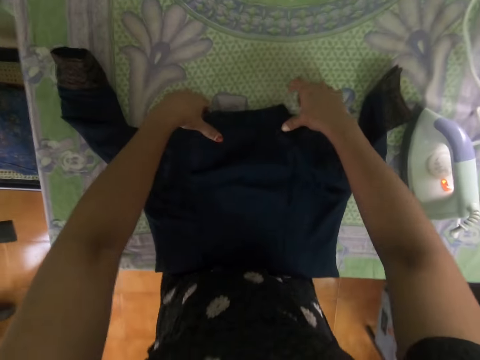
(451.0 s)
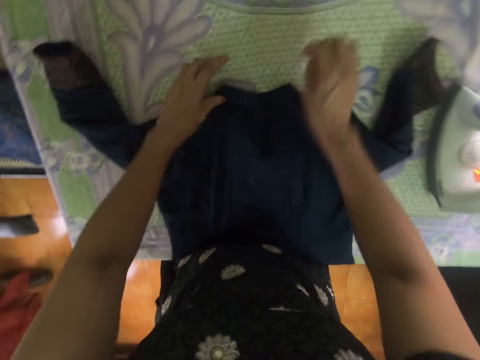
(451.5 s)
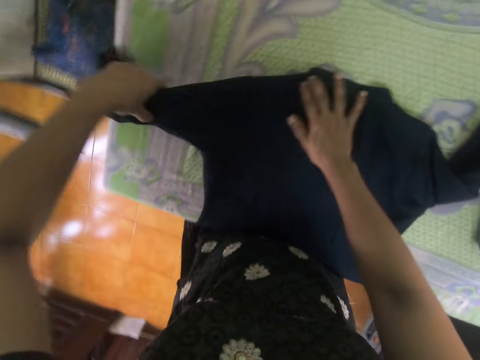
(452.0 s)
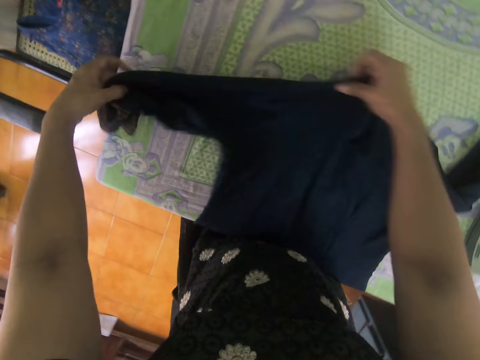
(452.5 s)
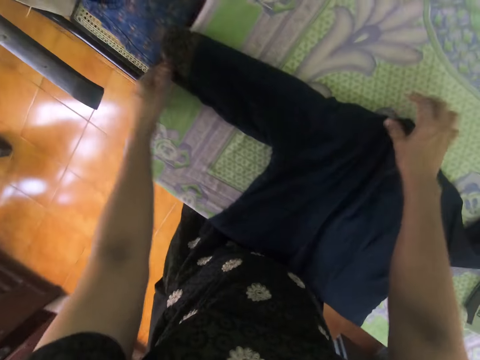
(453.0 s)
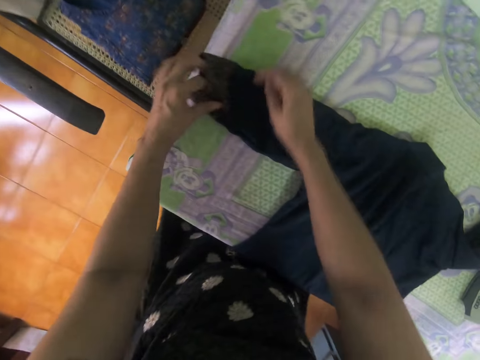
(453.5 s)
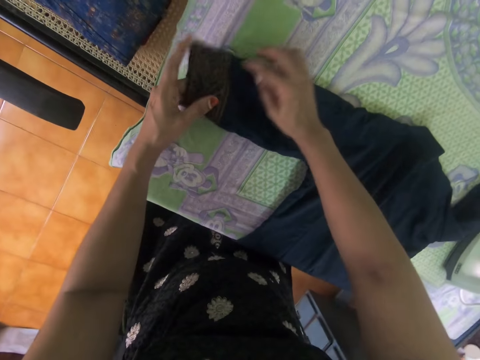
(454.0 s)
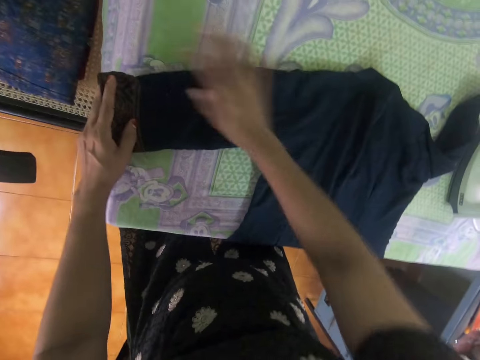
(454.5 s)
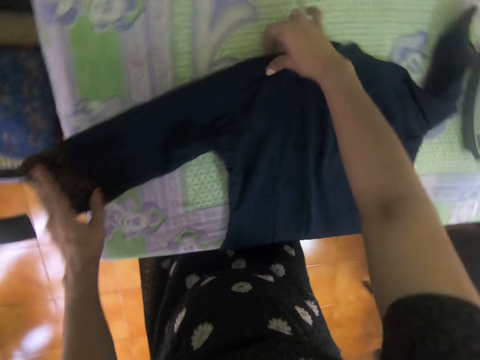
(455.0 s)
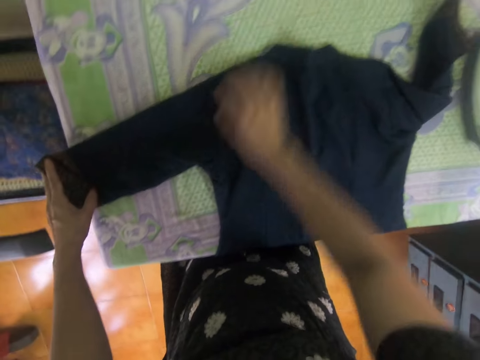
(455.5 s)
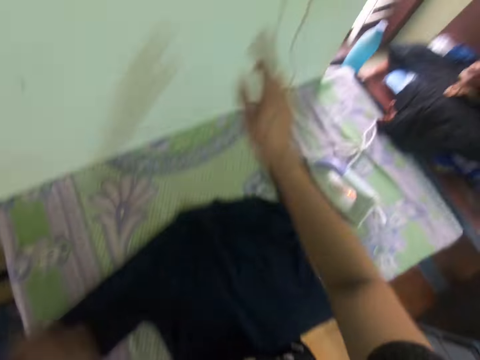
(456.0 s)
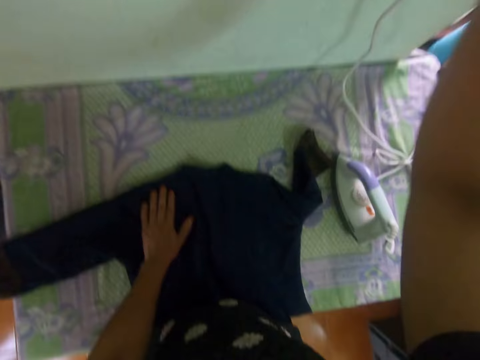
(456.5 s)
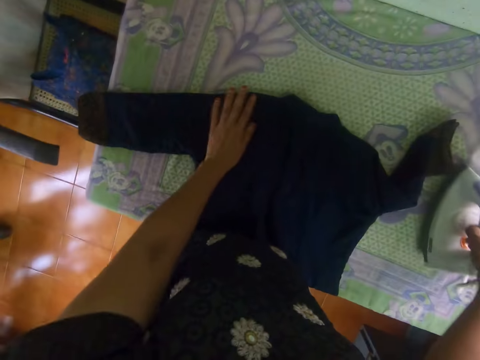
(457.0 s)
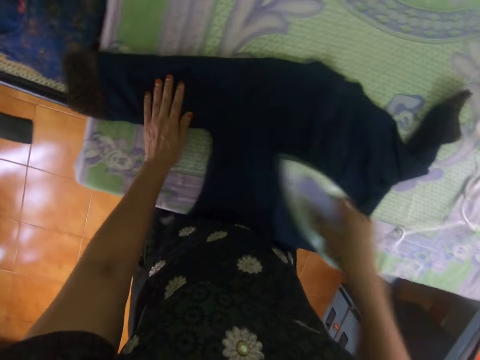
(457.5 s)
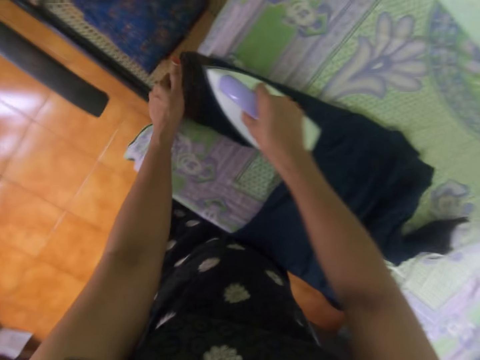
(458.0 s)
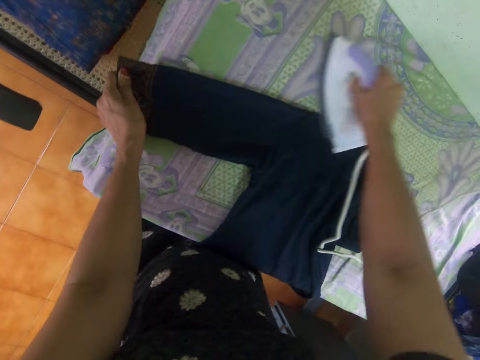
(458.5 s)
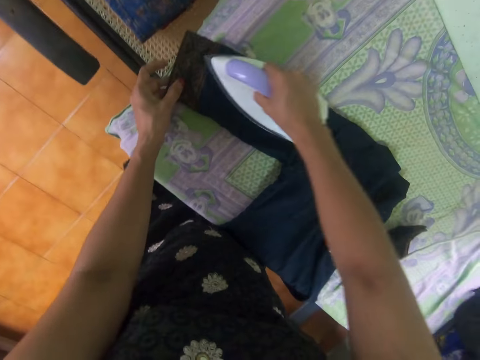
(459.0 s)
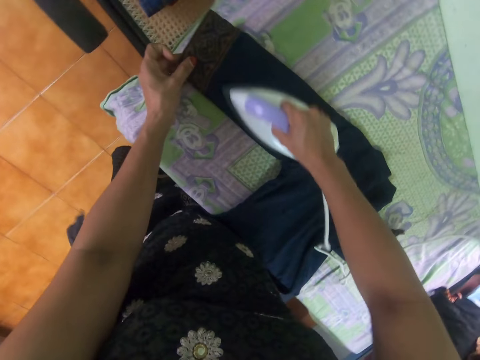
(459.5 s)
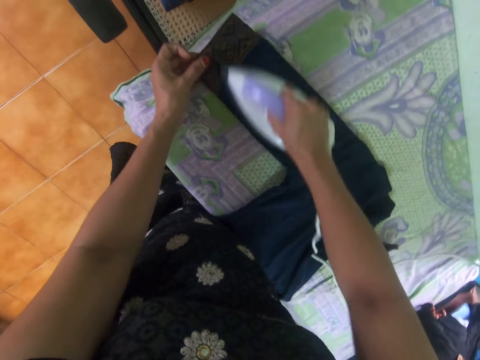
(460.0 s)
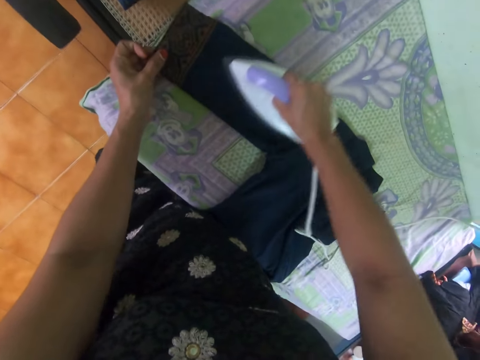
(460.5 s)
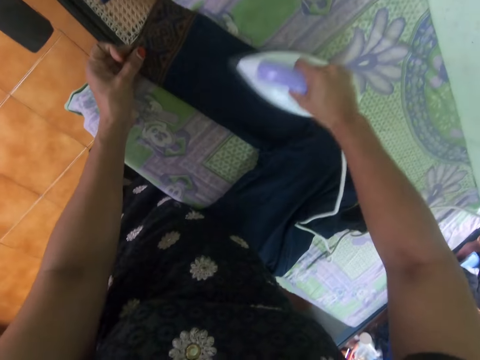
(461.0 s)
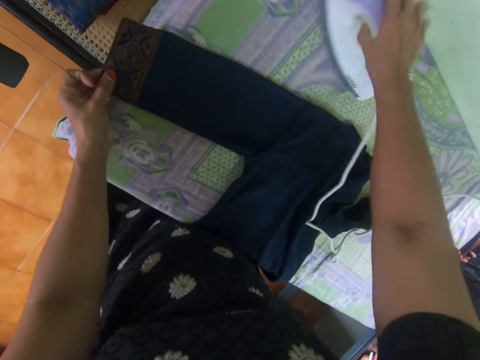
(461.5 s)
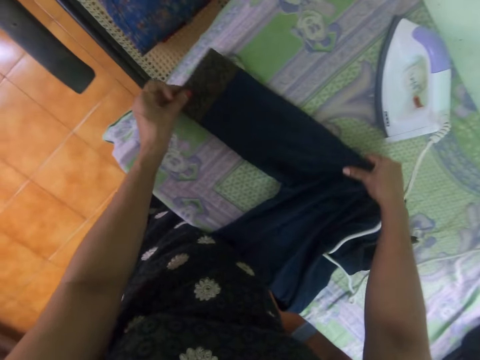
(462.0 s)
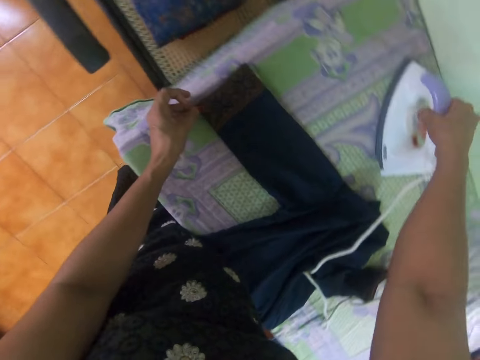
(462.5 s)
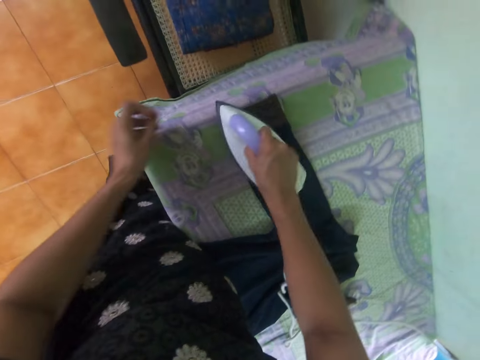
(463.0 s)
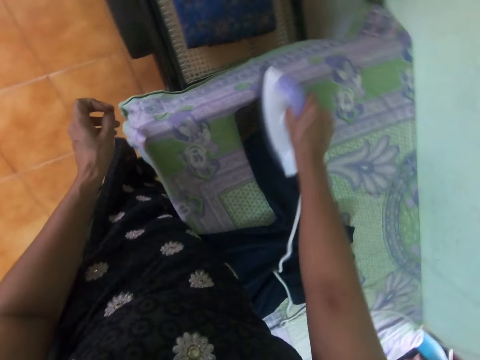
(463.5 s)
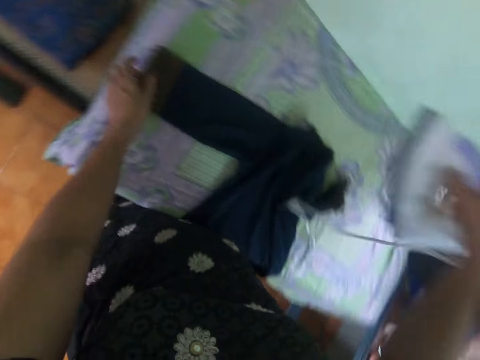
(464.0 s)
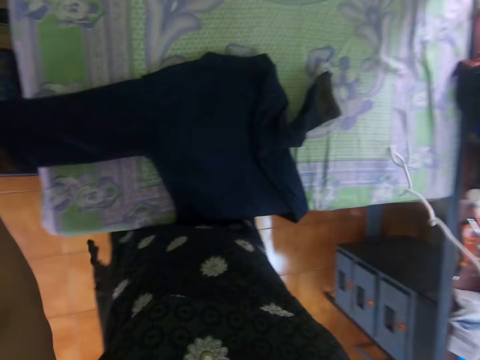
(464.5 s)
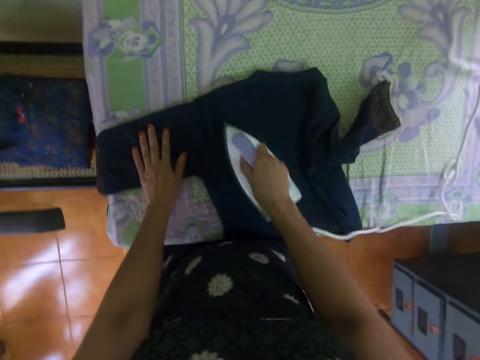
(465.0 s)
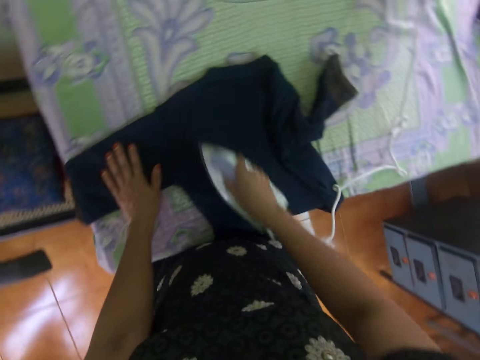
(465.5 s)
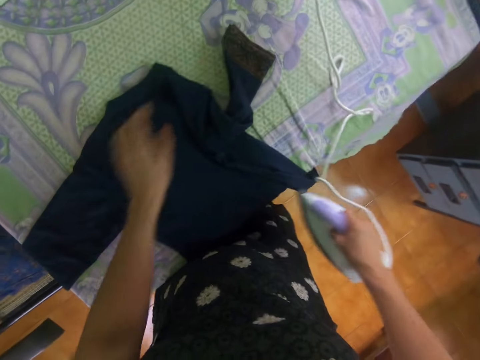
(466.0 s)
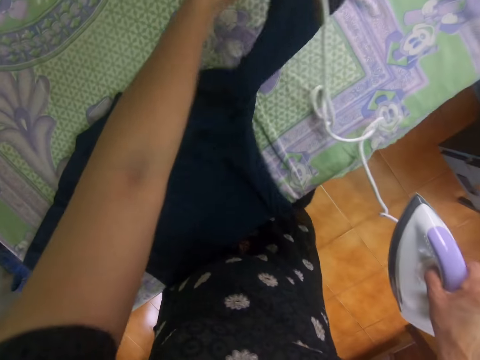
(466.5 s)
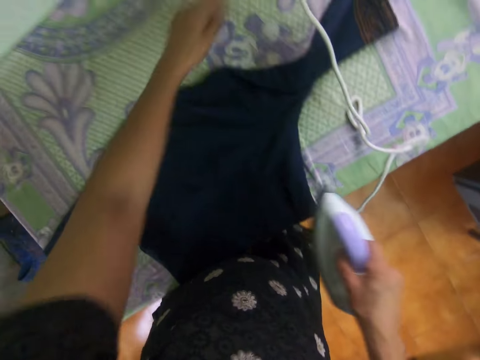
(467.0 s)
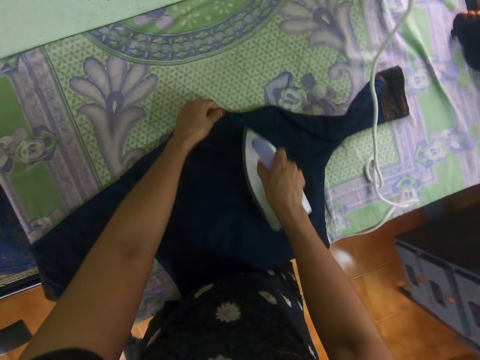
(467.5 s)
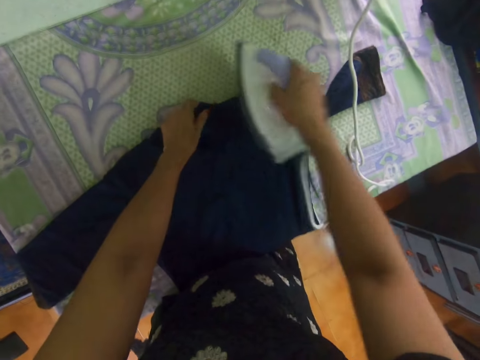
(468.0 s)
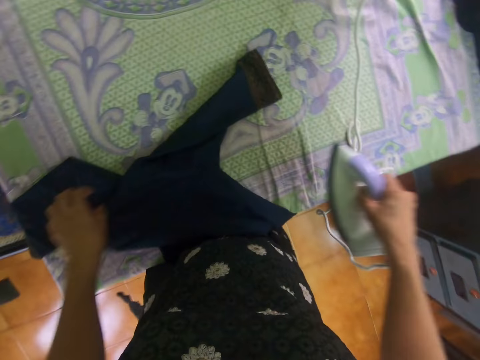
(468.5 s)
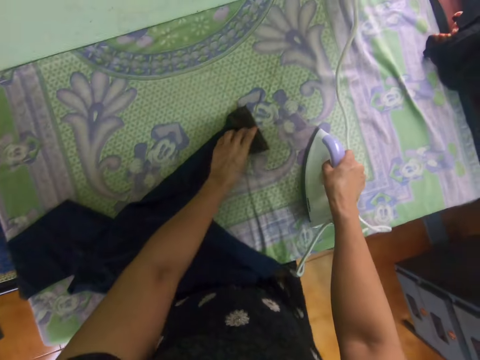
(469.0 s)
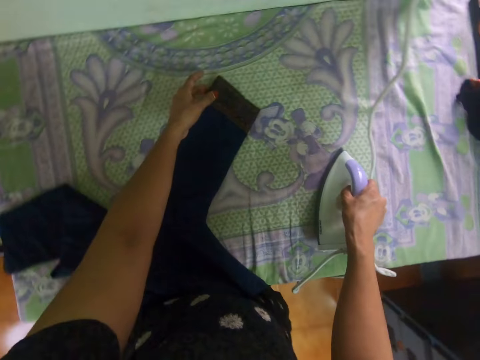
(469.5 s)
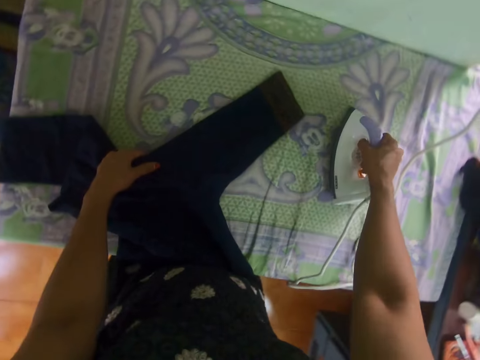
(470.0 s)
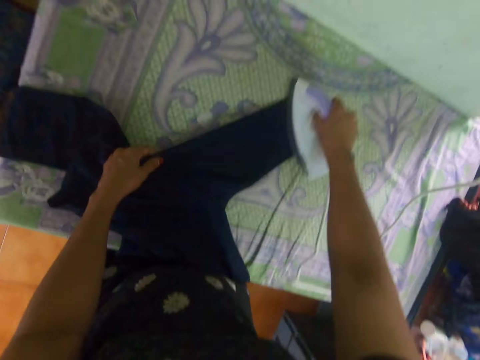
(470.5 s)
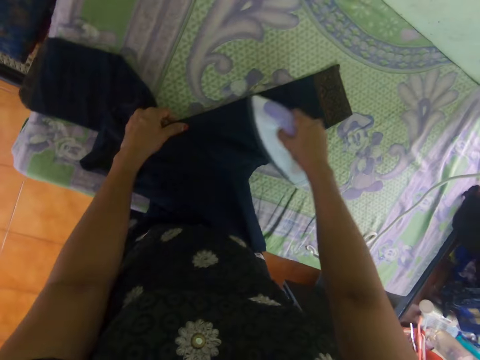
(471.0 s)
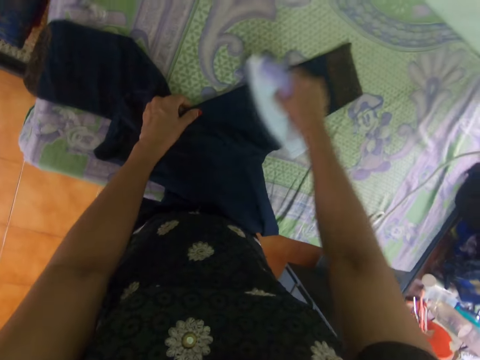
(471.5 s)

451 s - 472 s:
The camera wearer straightens the dress. They spread the cloth. They switch on the power button. They take the iron box from the table. They iron the cloth. They put down the iron box. They iron the cloth. They spread the cloth on the table. They iron the cloth. They spread the cloth. They iron the cloth again.

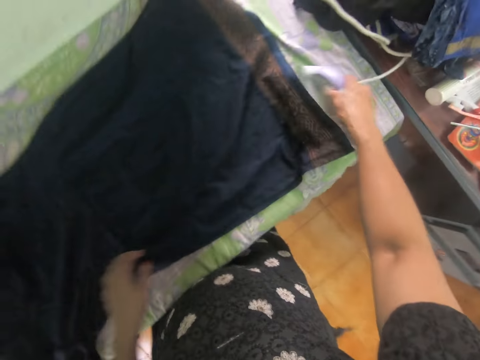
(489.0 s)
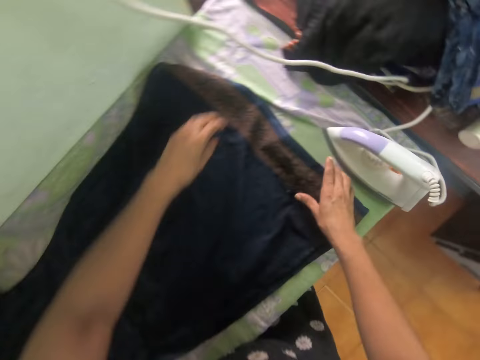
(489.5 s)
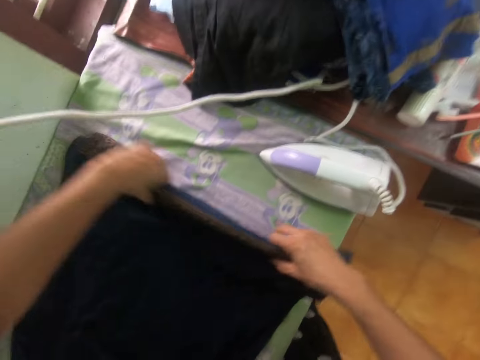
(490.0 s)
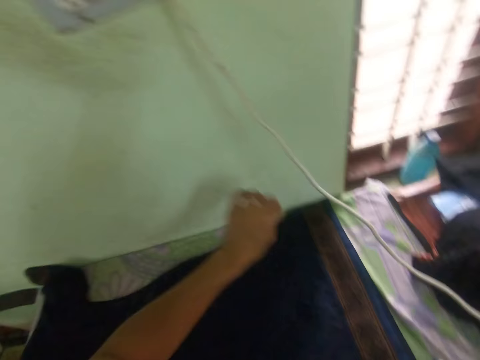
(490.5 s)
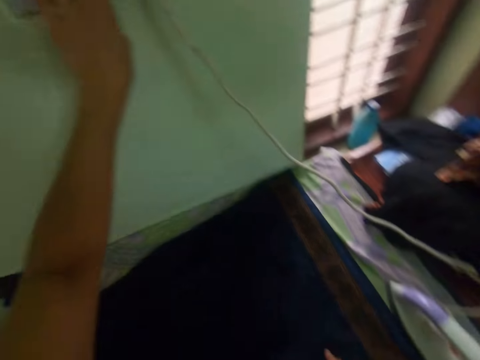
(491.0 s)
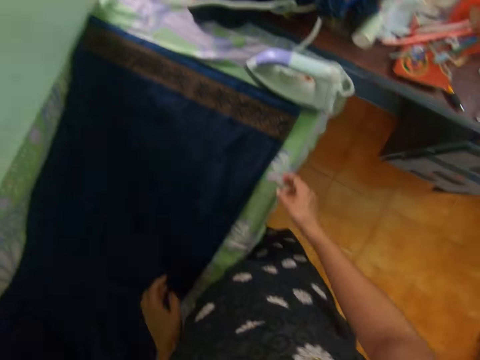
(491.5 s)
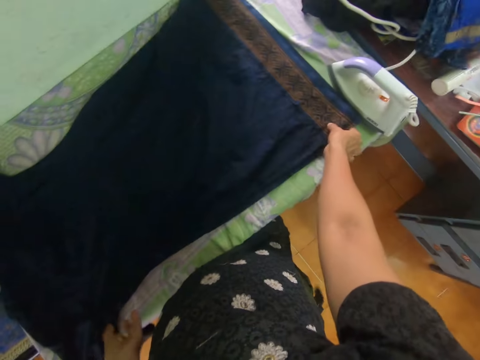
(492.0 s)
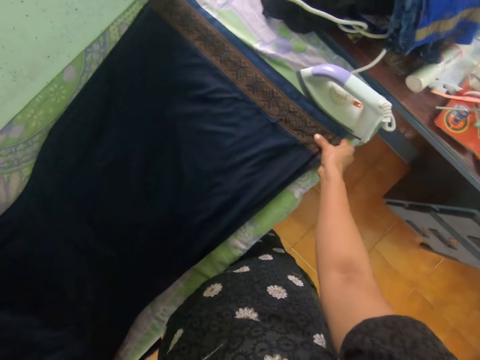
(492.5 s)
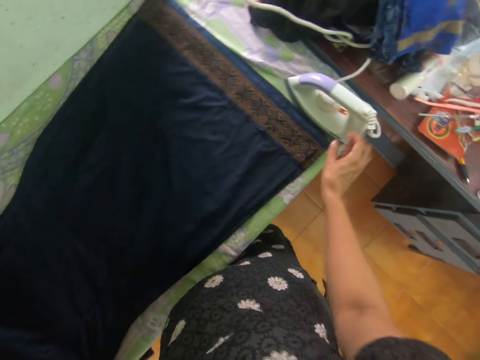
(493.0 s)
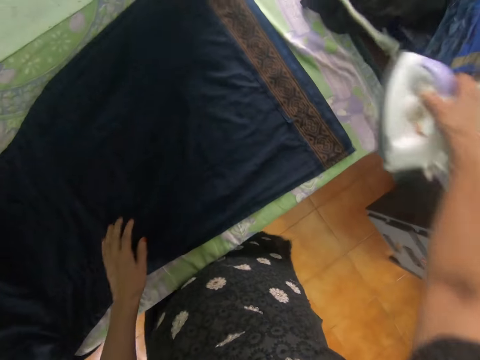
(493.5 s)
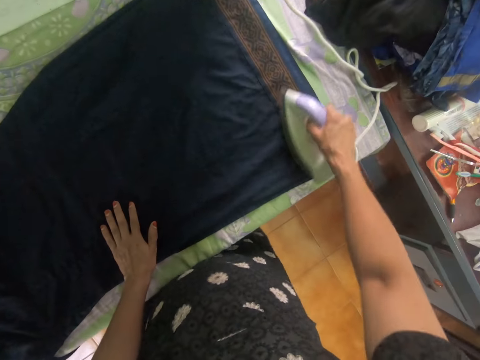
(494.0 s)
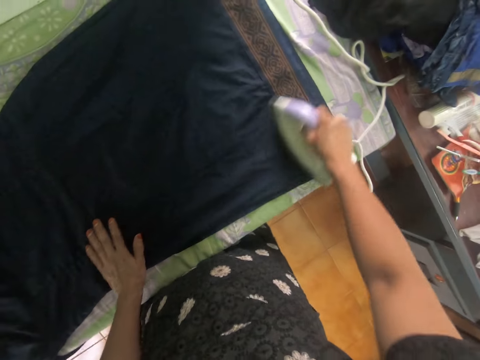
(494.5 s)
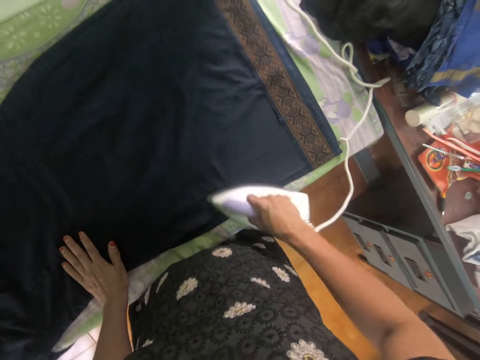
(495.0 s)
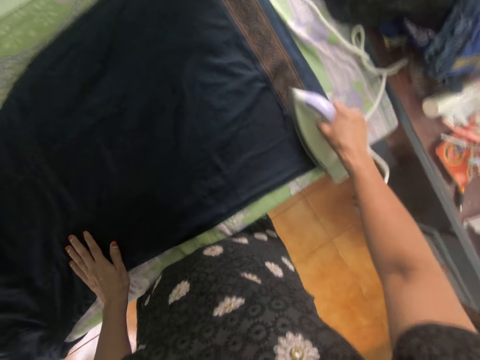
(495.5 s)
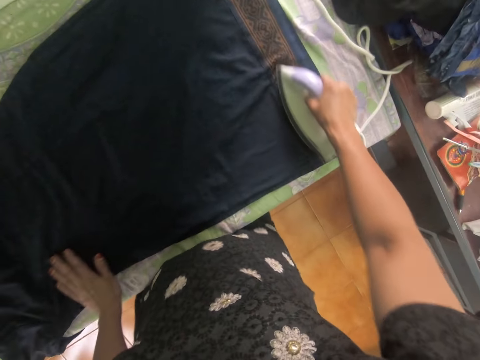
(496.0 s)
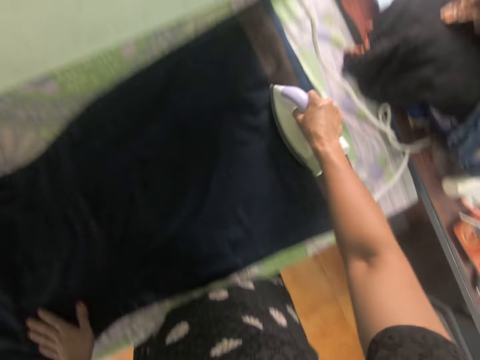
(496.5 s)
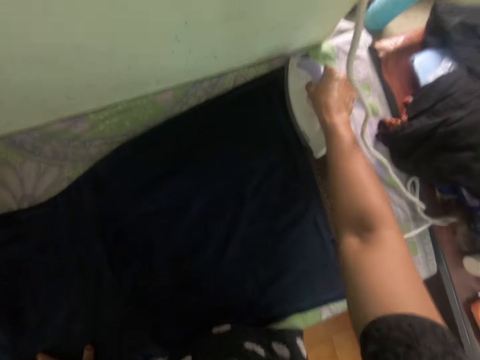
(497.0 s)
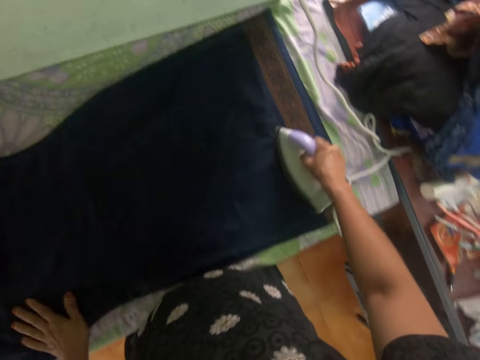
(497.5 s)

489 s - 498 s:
The camera wearer moves the iron on the table. They take the iron box. They straighten the dress. They spread the cloth and switch the power button. They straighten the dress. They move the cloth. They take the iron box. They iron the cloth.
